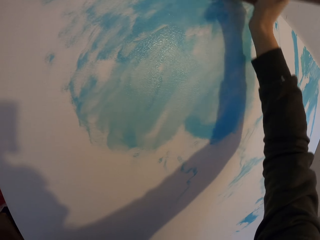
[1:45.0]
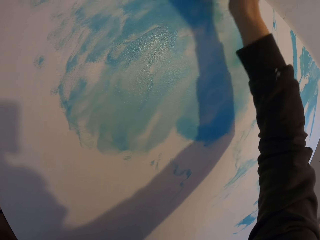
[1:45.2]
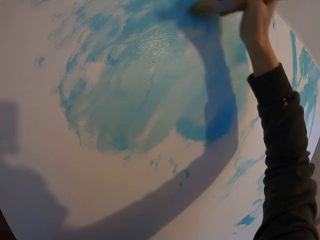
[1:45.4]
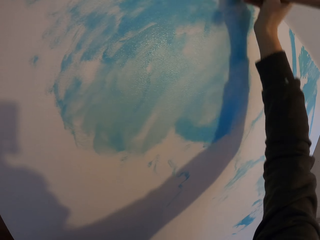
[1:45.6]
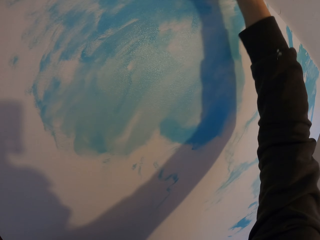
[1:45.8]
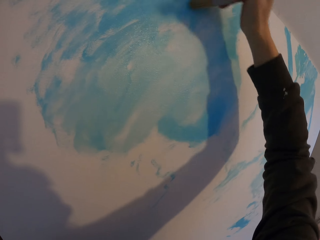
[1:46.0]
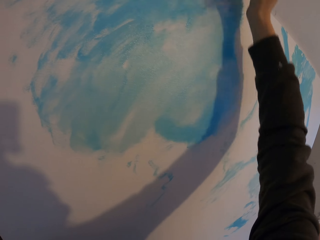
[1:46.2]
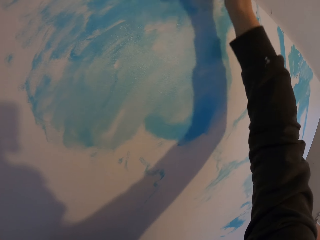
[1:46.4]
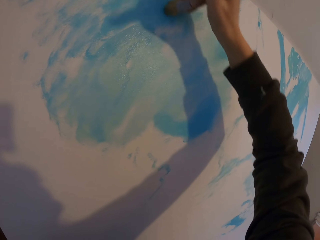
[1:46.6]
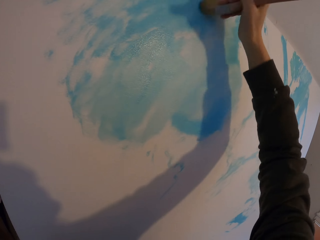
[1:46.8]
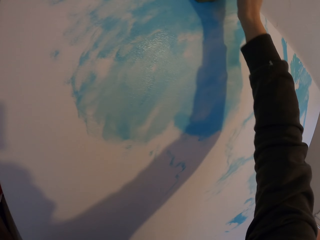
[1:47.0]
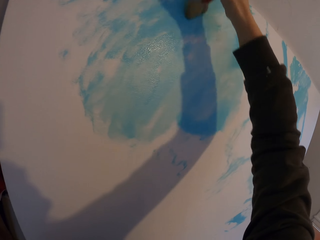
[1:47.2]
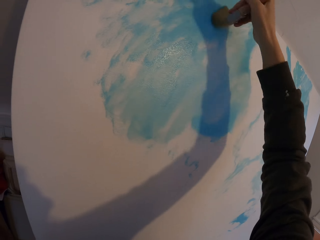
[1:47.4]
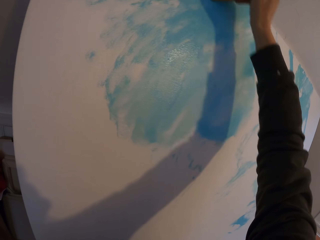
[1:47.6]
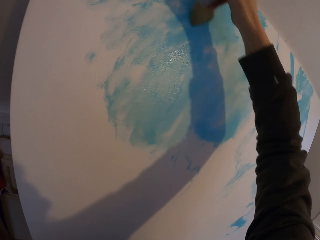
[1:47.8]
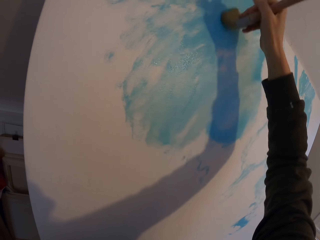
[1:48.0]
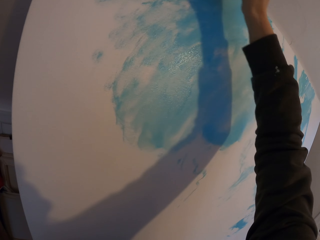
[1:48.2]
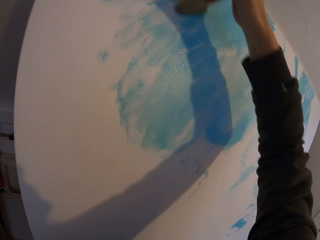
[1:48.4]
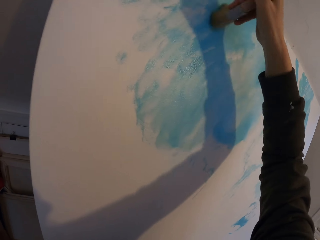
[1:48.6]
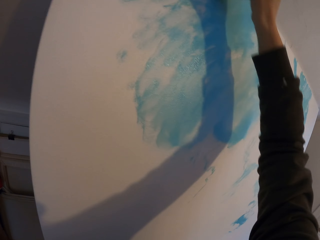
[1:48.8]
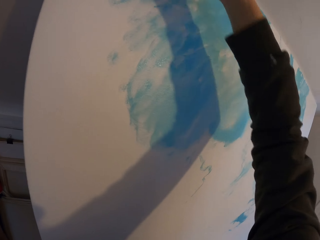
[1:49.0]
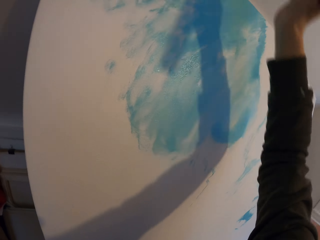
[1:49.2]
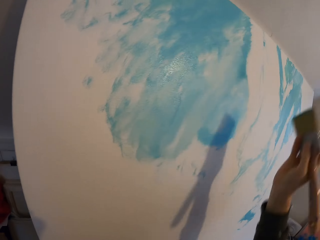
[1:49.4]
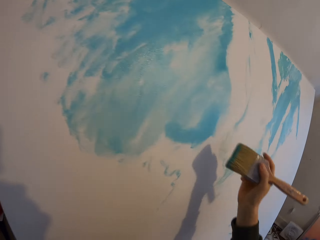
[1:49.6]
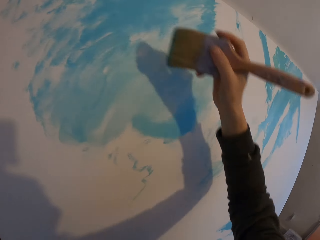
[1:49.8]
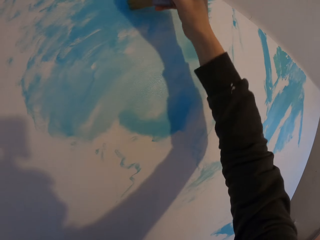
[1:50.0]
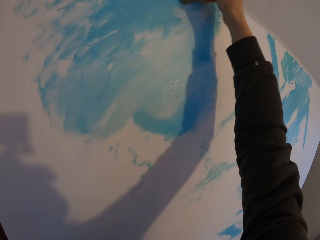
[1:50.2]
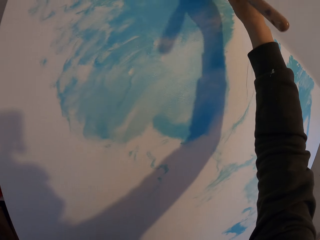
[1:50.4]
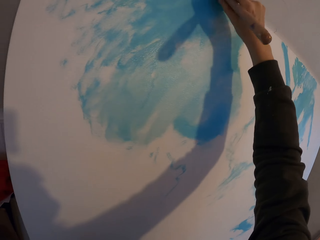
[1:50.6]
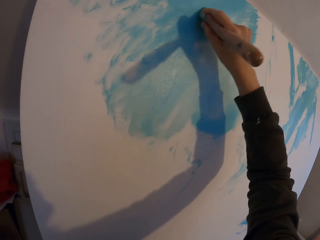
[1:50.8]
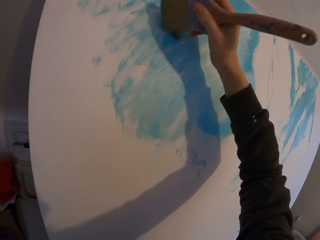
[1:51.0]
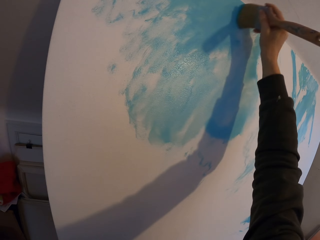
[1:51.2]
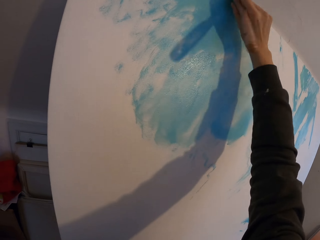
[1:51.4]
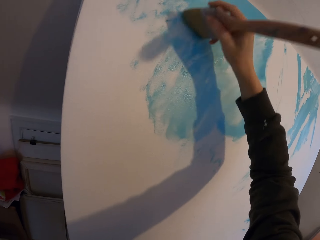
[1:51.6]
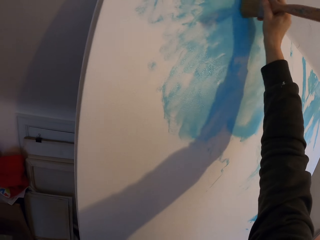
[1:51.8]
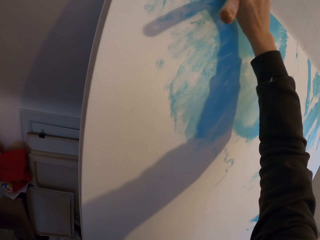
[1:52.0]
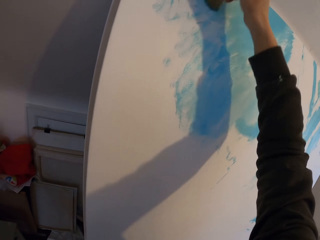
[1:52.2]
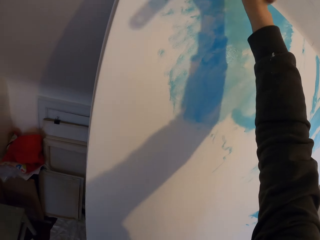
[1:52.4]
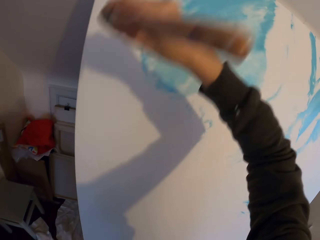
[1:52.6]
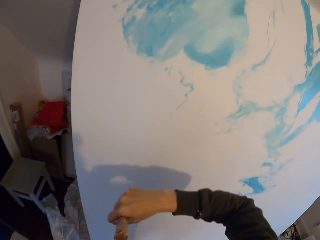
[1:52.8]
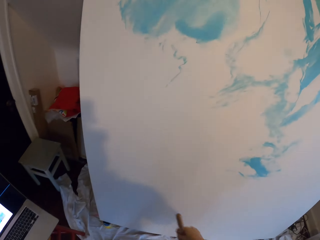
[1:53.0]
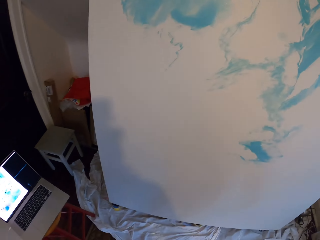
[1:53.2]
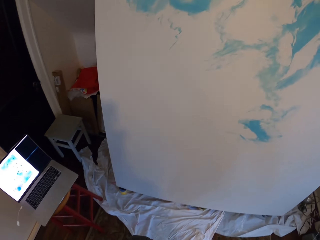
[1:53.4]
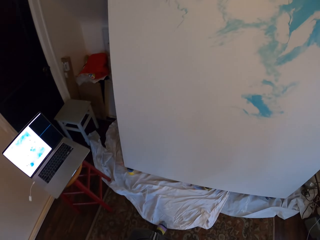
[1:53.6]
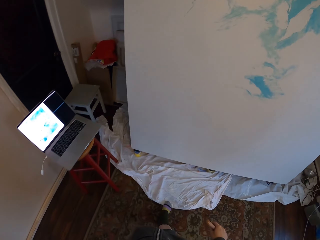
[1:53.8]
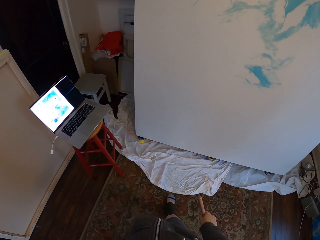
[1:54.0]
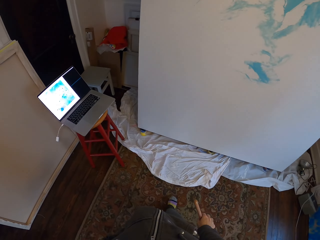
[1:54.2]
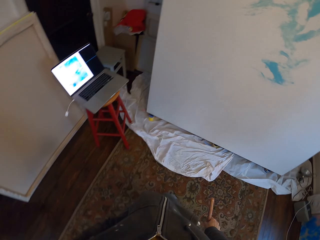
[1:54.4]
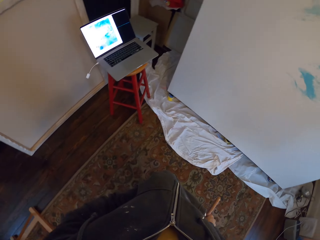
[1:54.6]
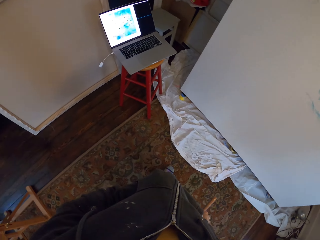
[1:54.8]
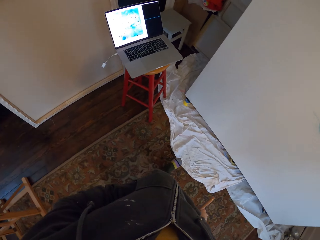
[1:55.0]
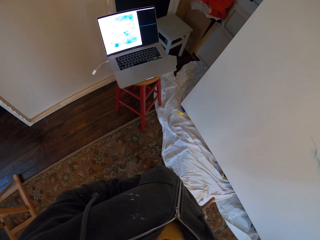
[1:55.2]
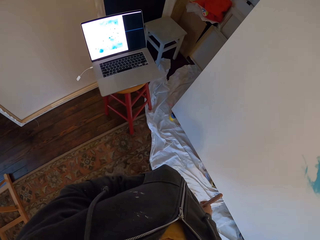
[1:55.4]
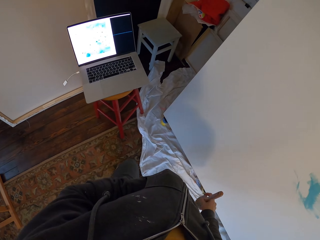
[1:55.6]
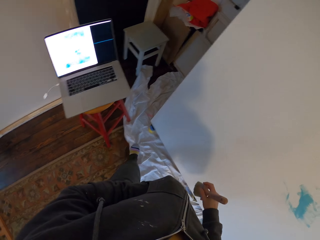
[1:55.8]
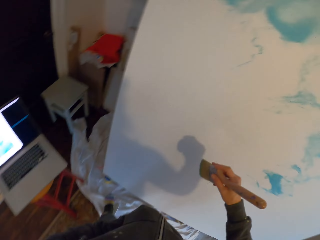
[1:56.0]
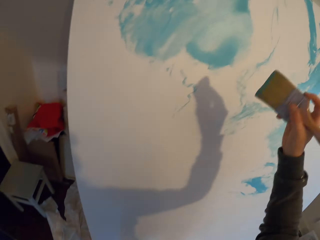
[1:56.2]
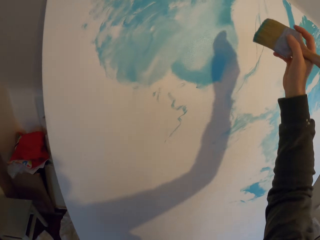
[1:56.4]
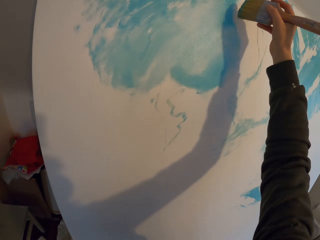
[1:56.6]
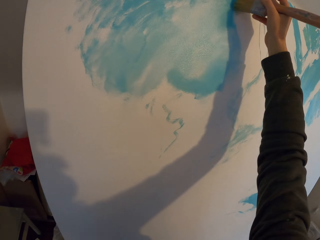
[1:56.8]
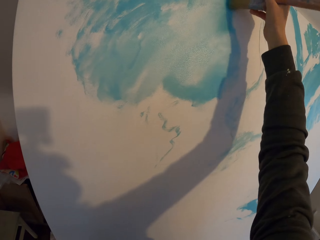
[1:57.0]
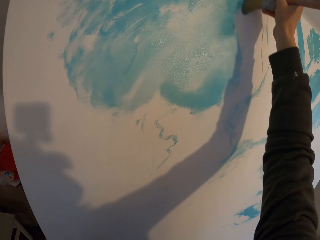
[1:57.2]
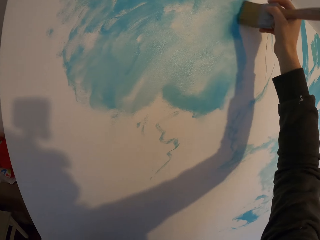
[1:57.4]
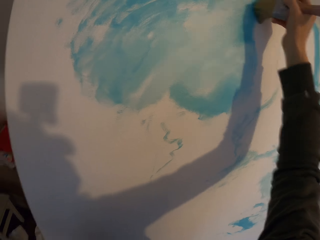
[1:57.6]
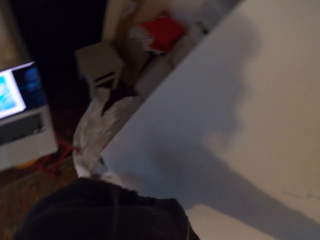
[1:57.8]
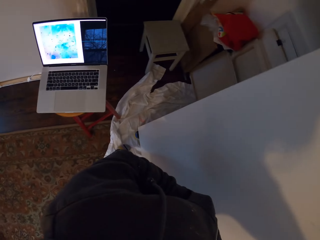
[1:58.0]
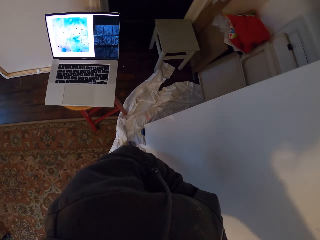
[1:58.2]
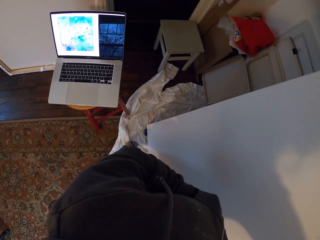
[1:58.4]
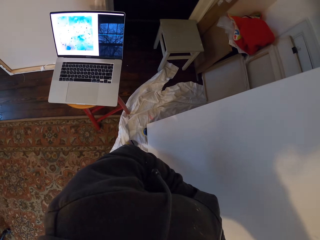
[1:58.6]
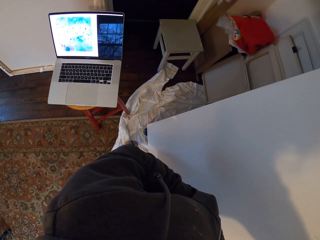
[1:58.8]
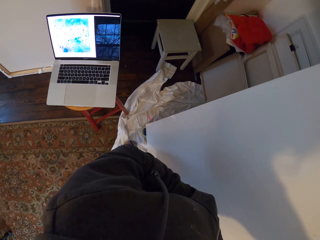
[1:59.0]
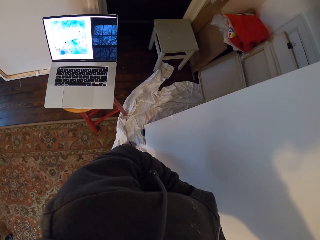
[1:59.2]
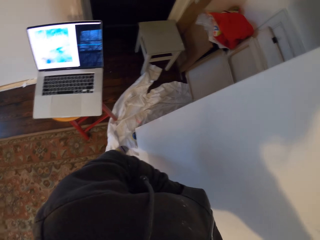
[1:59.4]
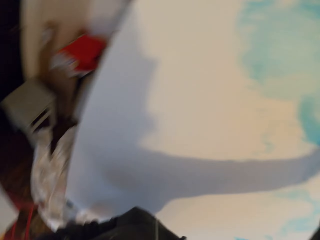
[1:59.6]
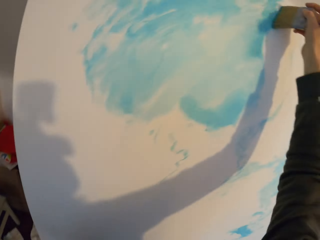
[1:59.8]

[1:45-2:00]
The camera wearer looks at the laptop and looks at the painted board. They paint the board and look at the laptop.

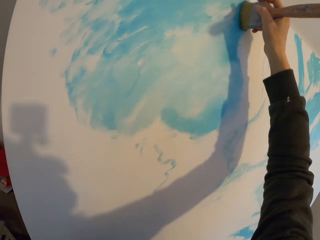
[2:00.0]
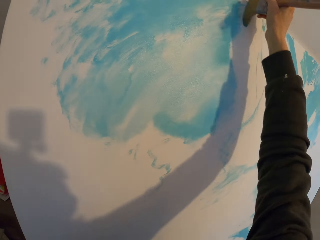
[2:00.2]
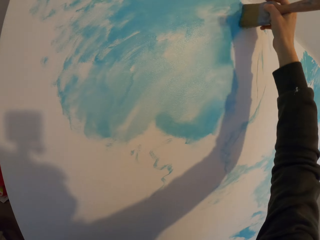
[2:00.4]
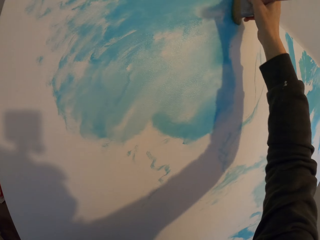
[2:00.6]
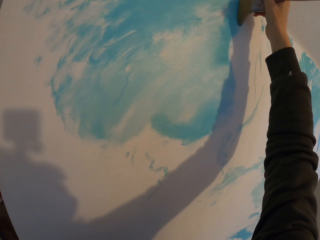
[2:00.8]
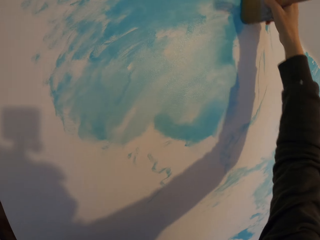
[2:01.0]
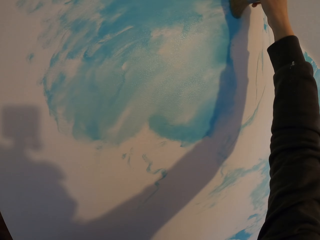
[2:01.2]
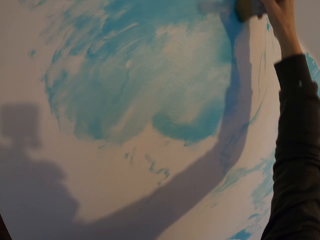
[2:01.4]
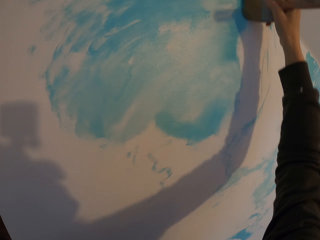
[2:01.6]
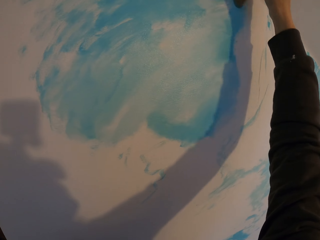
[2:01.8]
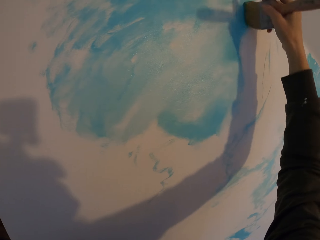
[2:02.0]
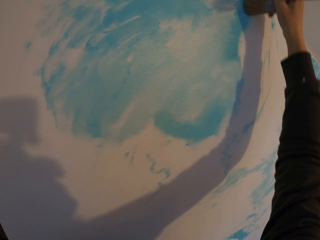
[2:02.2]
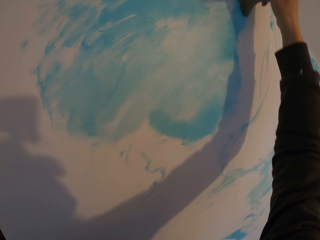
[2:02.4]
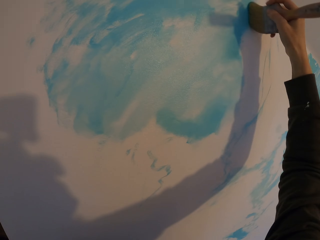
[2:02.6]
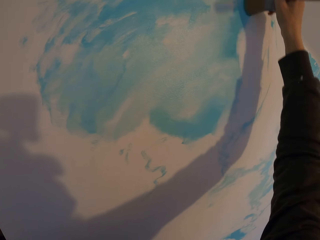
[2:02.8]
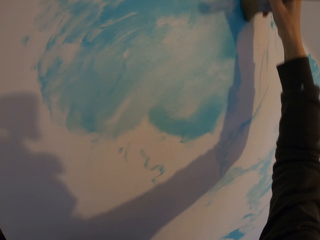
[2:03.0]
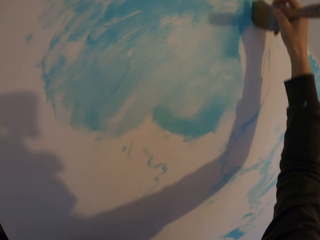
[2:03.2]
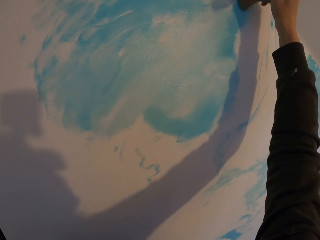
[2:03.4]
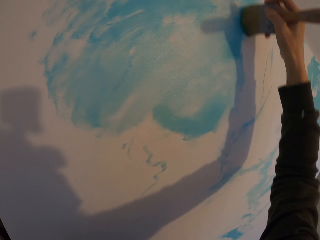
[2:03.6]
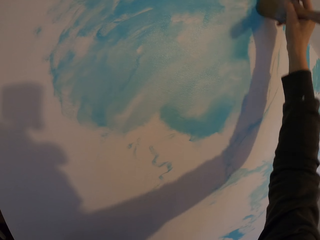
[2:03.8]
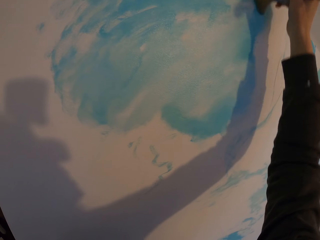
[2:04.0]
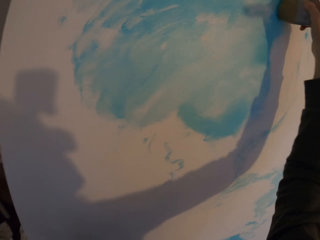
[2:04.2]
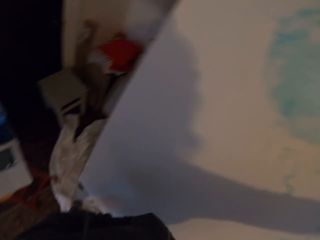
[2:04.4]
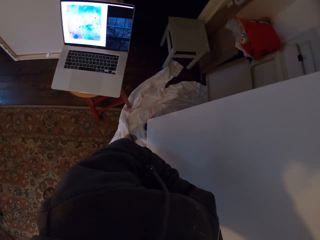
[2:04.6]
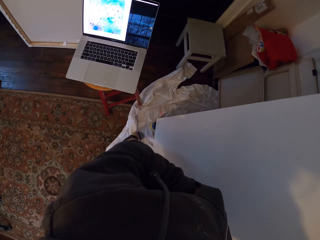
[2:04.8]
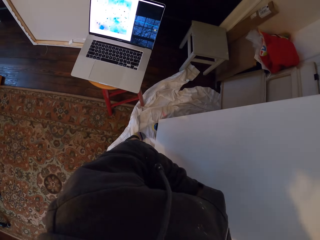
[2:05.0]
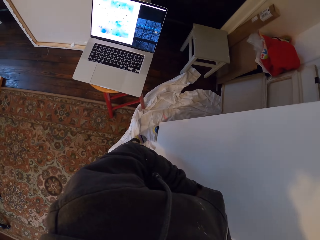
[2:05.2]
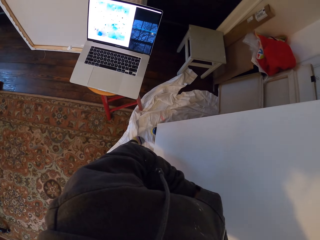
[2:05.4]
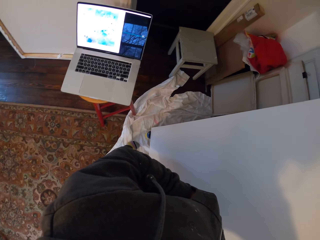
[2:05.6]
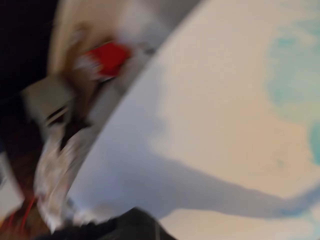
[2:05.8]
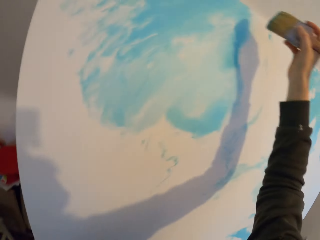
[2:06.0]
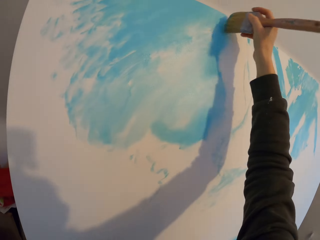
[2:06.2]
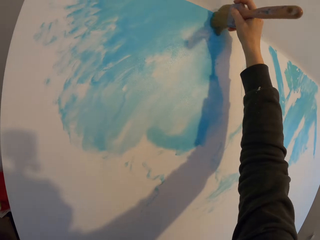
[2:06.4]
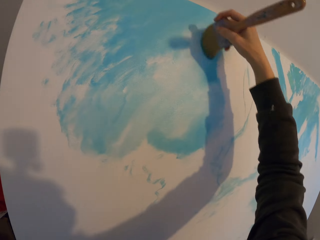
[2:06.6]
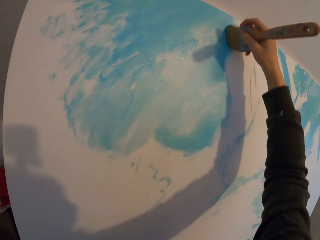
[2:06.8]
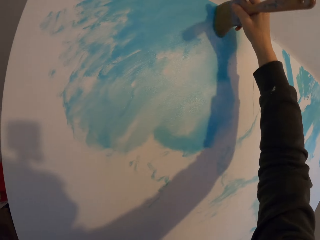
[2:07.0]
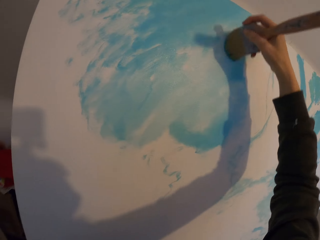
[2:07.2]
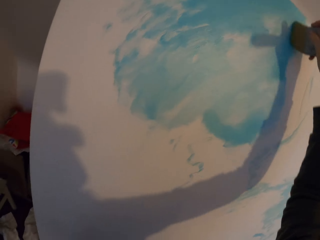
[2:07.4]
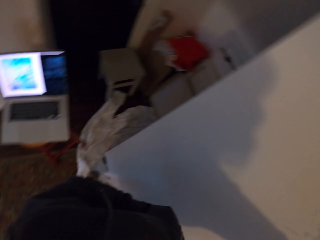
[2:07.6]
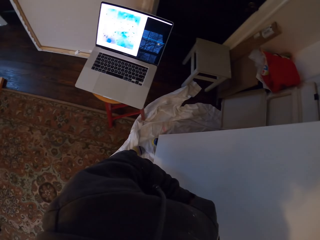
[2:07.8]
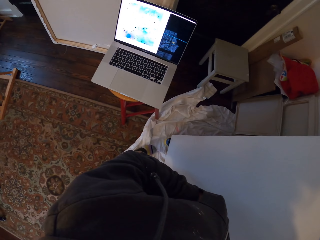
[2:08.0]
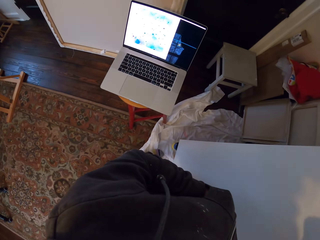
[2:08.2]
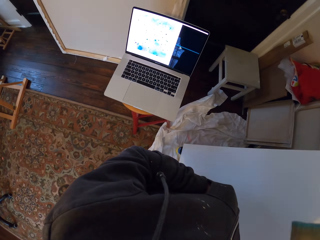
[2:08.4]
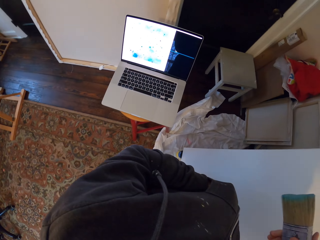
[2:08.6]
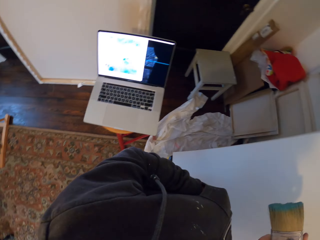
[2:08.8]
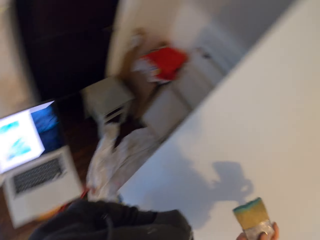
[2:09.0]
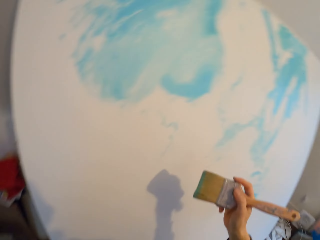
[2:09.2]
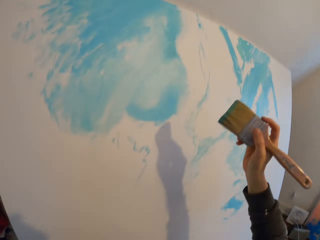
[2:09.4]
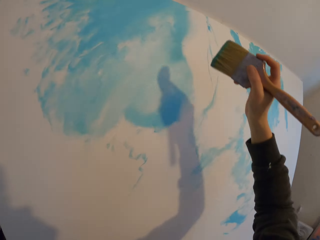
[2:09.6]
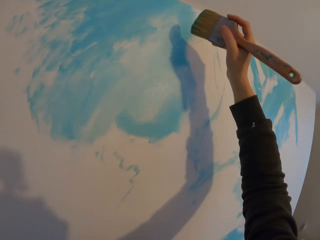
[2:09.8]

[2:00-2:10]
The camera wearer paints the board. They look at the laptop. They paint the board. They look at the laptop.
